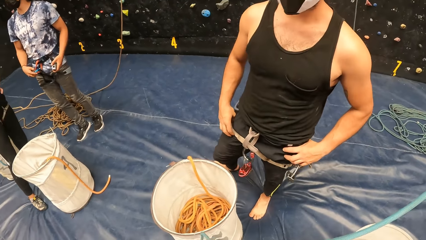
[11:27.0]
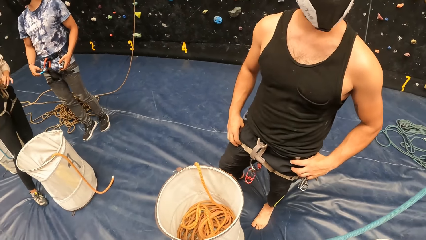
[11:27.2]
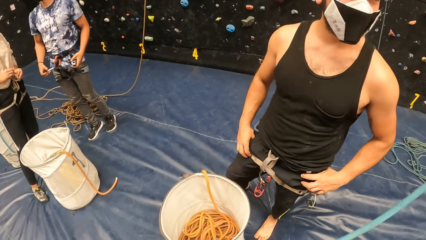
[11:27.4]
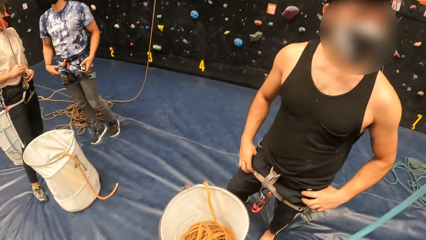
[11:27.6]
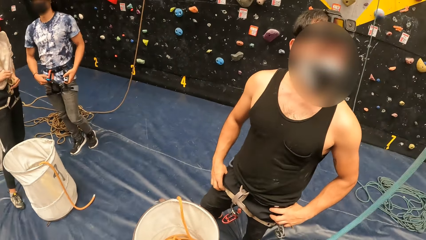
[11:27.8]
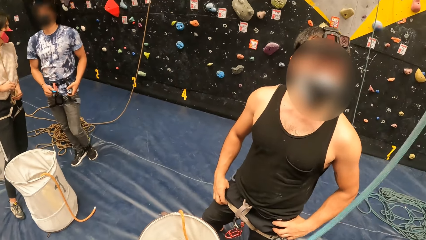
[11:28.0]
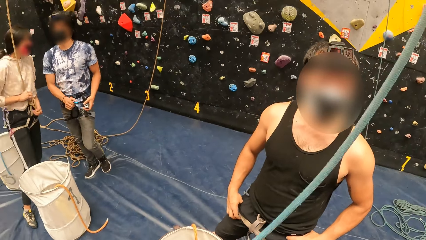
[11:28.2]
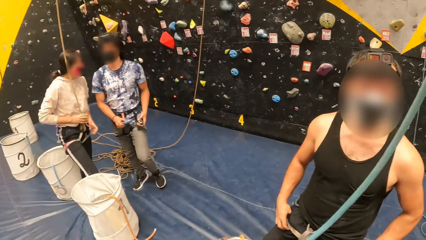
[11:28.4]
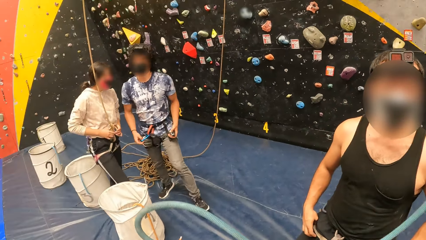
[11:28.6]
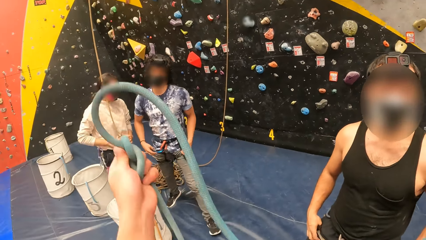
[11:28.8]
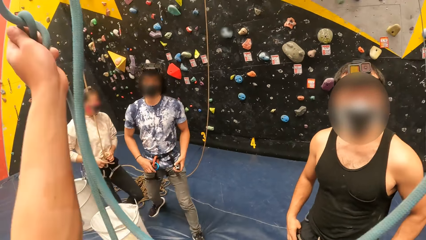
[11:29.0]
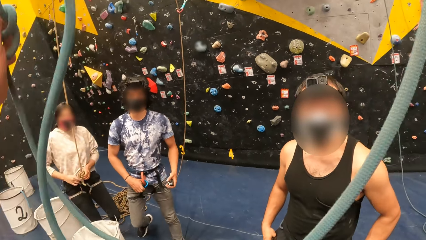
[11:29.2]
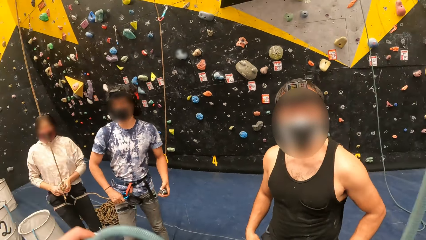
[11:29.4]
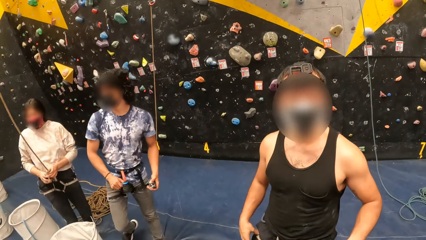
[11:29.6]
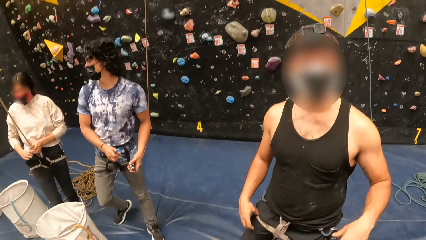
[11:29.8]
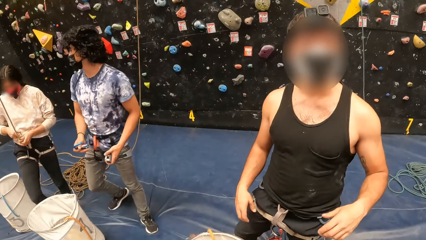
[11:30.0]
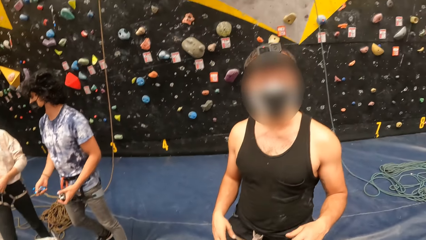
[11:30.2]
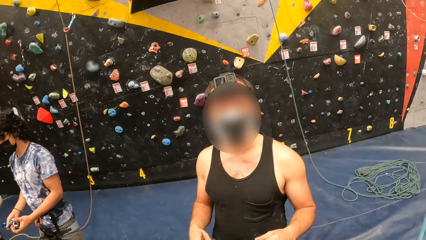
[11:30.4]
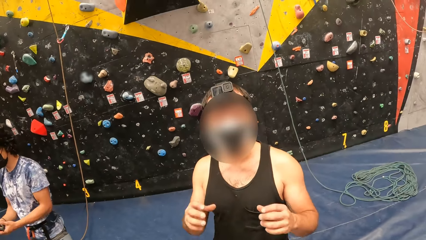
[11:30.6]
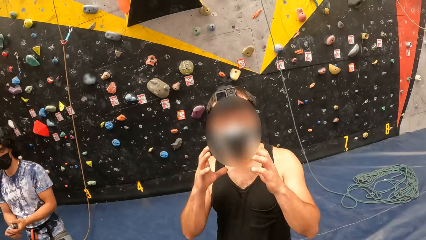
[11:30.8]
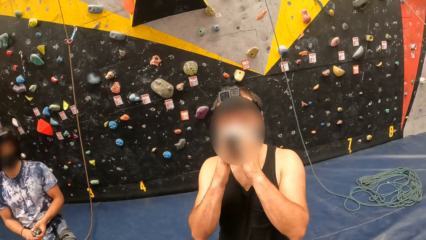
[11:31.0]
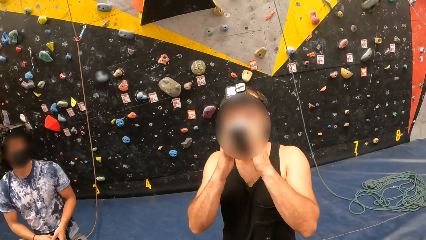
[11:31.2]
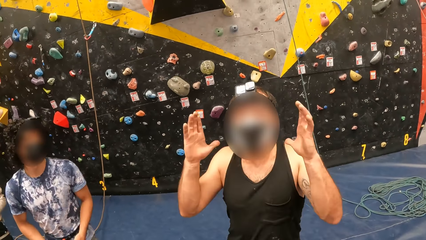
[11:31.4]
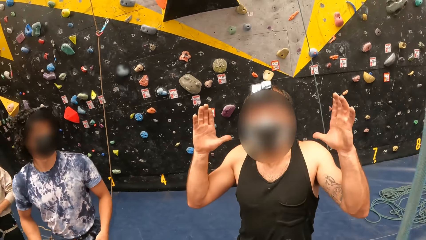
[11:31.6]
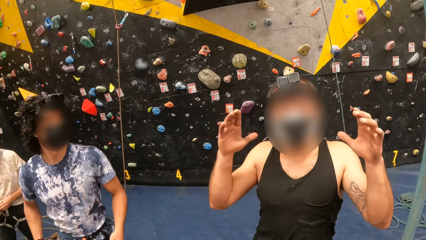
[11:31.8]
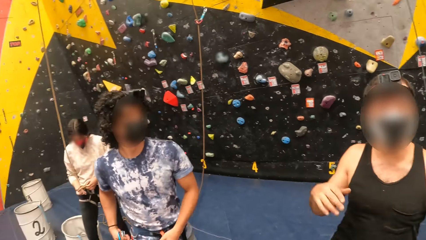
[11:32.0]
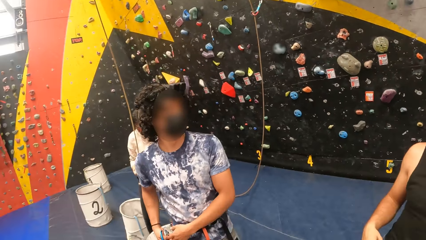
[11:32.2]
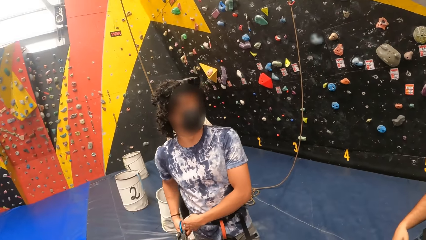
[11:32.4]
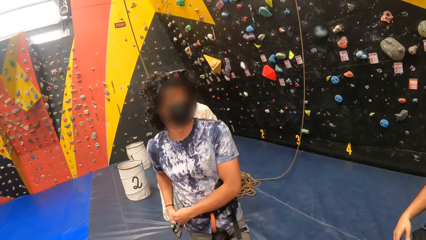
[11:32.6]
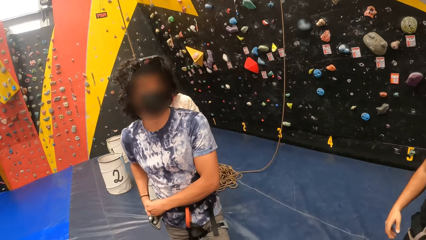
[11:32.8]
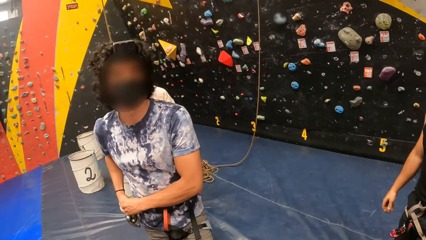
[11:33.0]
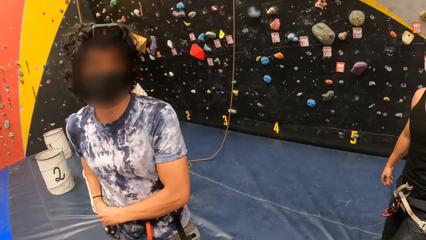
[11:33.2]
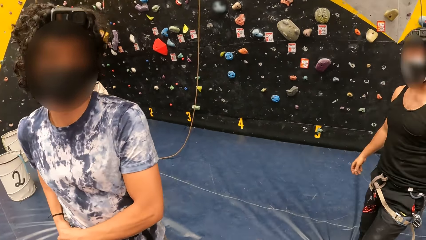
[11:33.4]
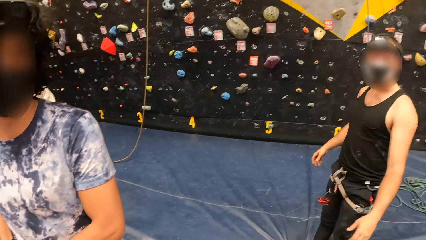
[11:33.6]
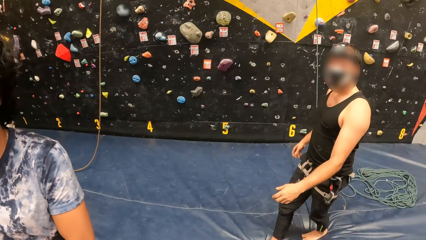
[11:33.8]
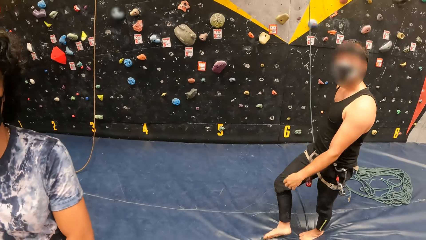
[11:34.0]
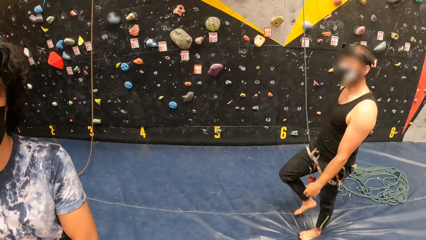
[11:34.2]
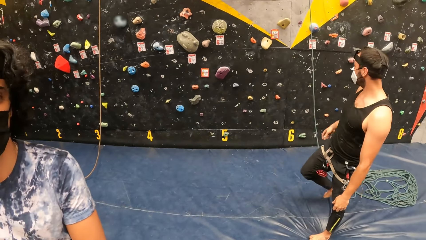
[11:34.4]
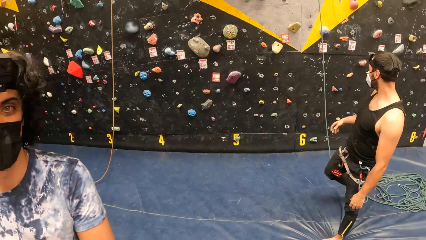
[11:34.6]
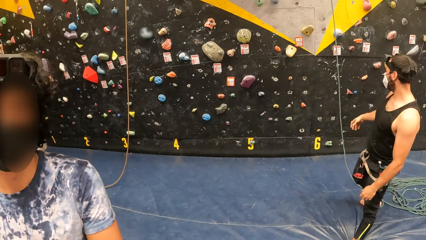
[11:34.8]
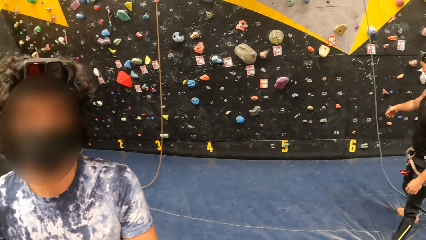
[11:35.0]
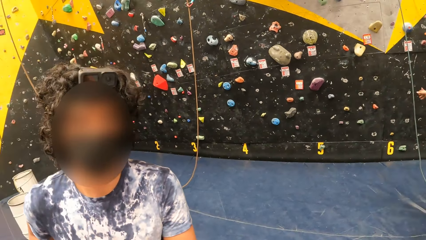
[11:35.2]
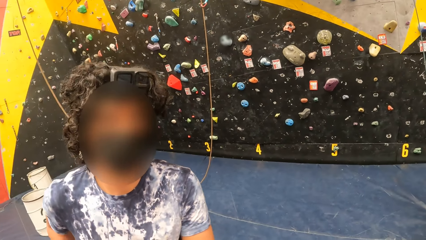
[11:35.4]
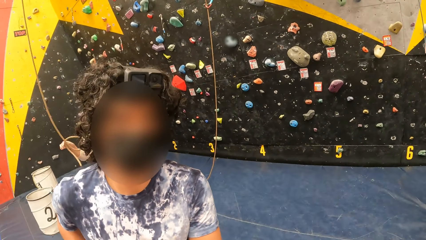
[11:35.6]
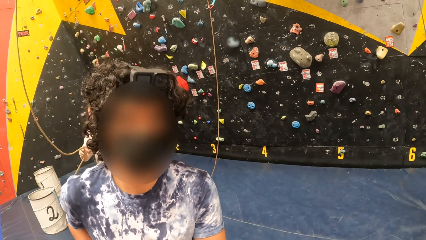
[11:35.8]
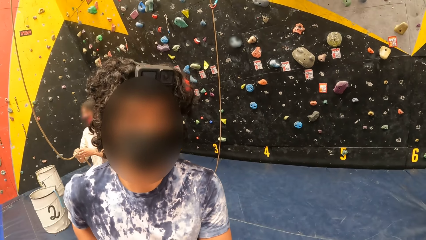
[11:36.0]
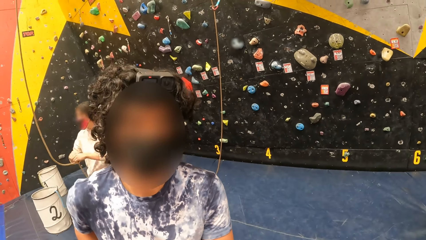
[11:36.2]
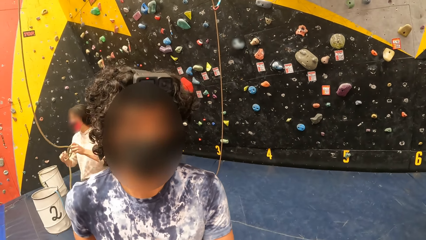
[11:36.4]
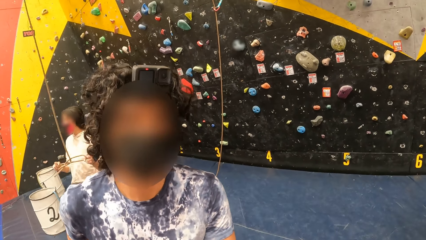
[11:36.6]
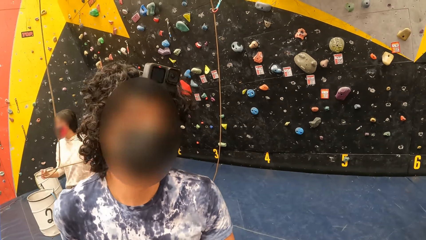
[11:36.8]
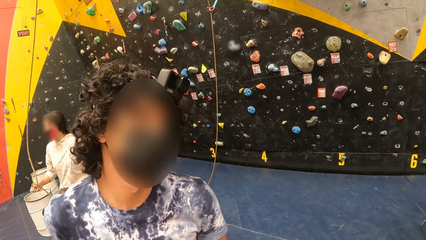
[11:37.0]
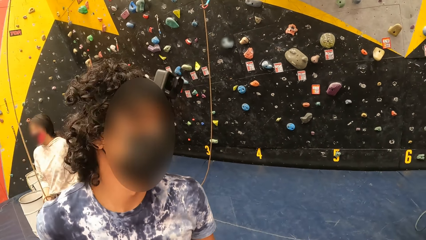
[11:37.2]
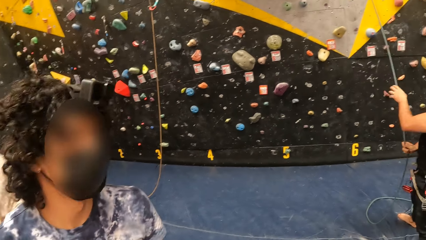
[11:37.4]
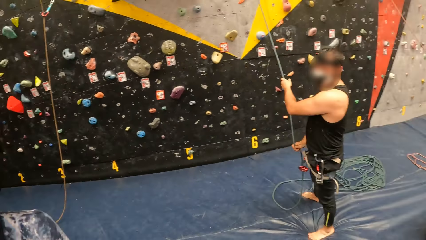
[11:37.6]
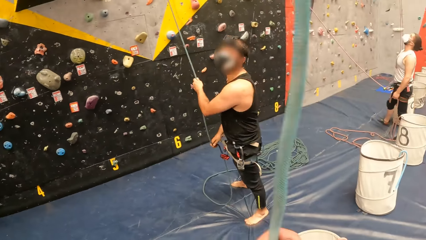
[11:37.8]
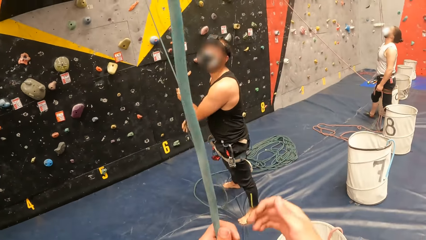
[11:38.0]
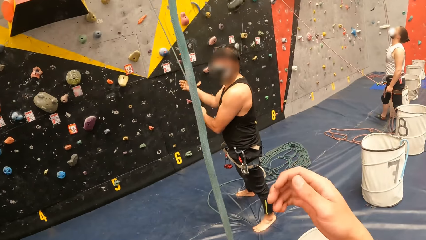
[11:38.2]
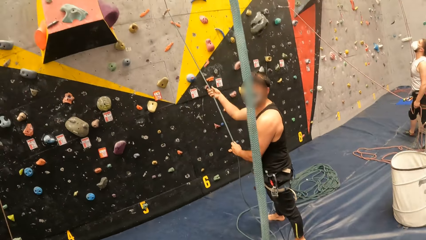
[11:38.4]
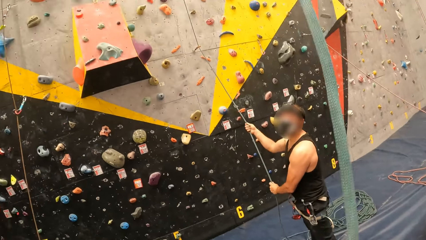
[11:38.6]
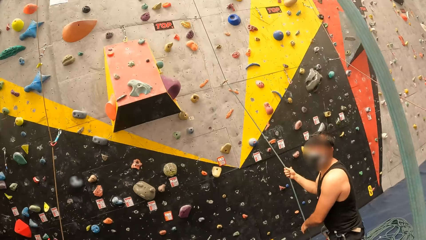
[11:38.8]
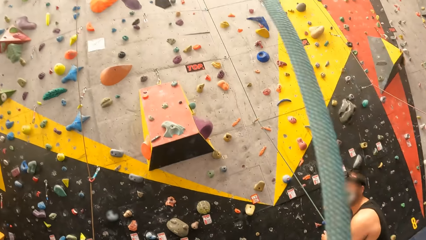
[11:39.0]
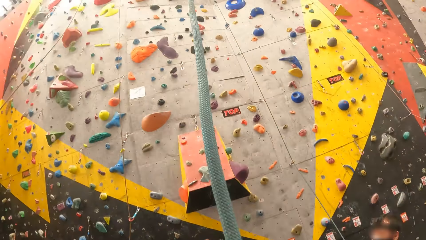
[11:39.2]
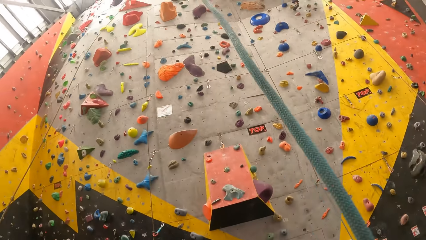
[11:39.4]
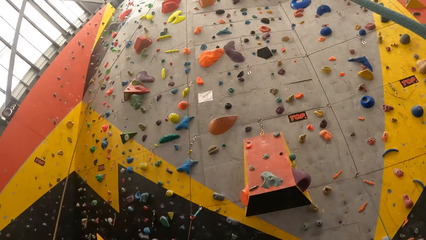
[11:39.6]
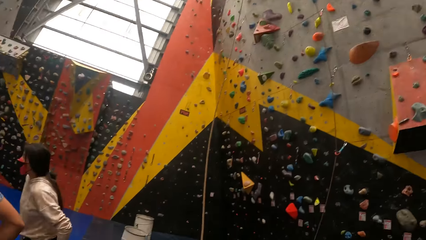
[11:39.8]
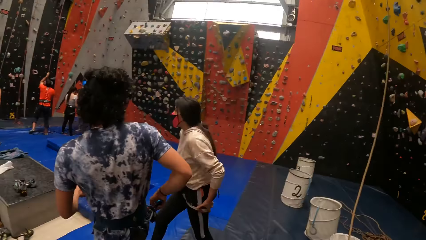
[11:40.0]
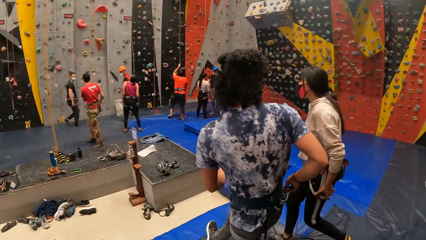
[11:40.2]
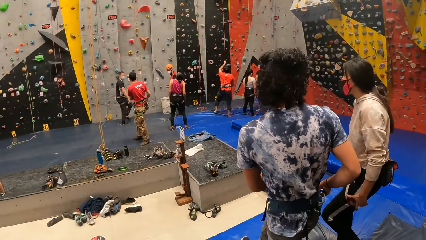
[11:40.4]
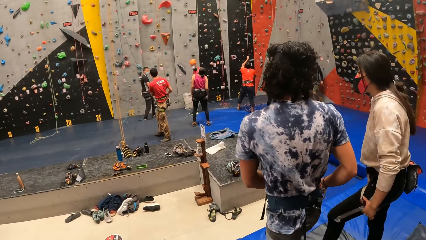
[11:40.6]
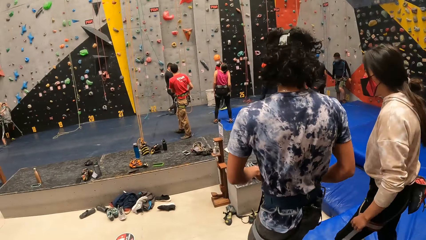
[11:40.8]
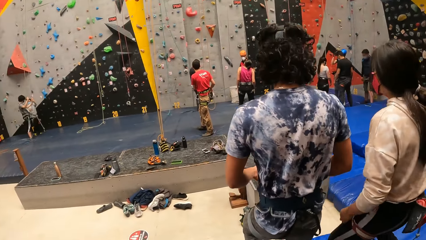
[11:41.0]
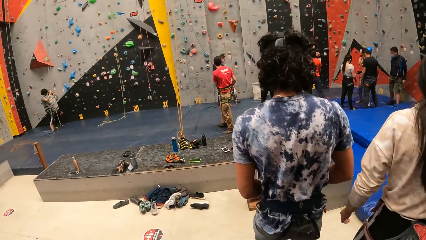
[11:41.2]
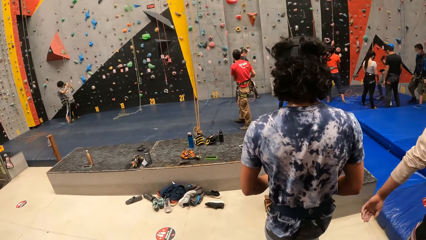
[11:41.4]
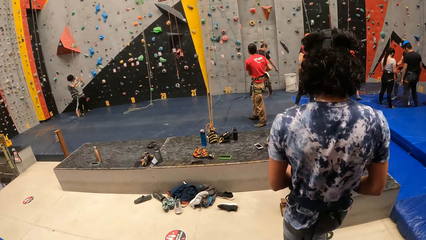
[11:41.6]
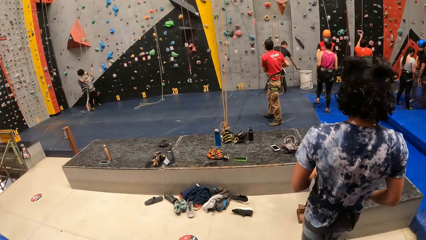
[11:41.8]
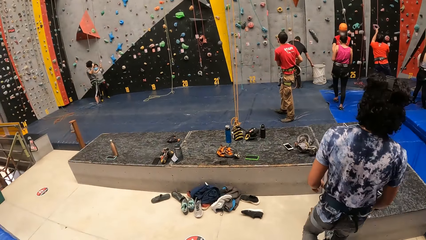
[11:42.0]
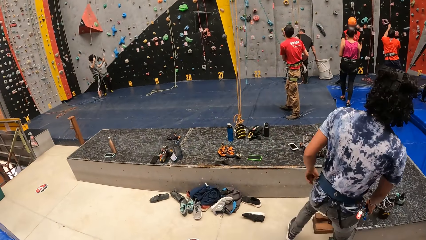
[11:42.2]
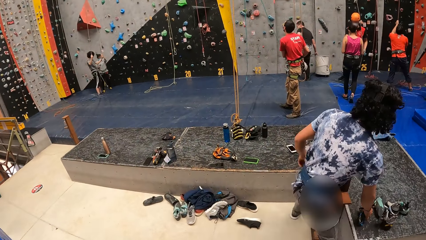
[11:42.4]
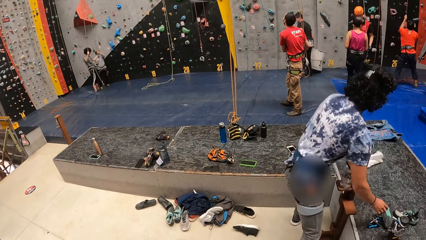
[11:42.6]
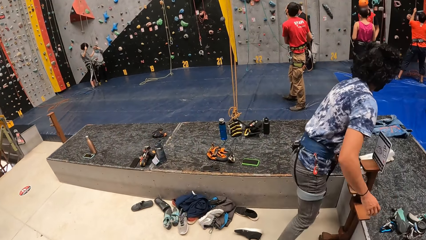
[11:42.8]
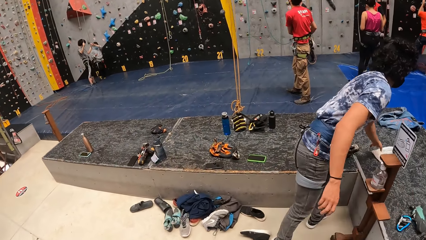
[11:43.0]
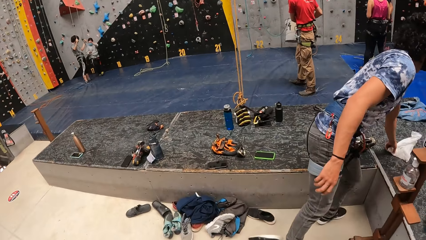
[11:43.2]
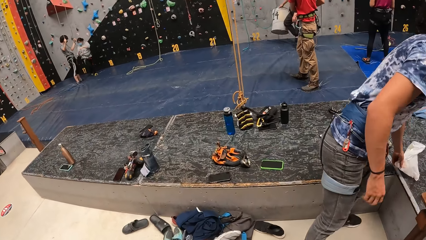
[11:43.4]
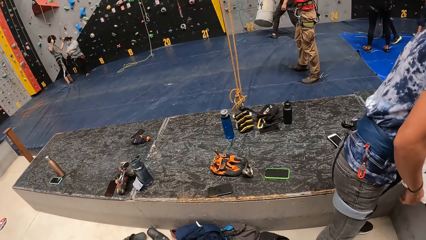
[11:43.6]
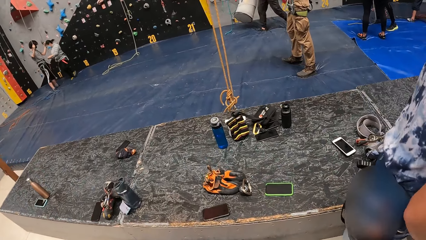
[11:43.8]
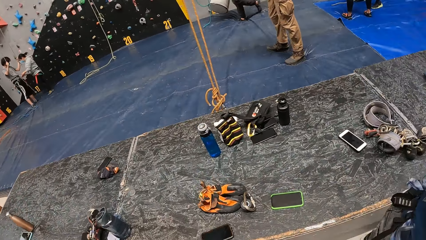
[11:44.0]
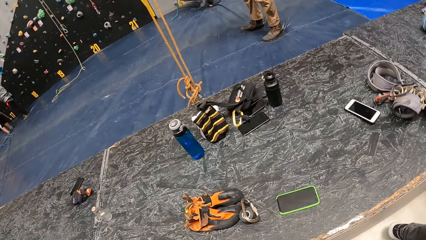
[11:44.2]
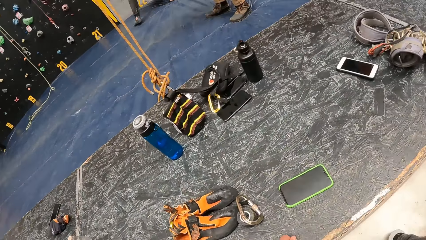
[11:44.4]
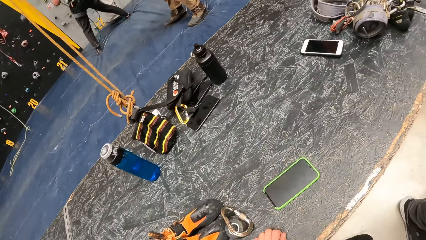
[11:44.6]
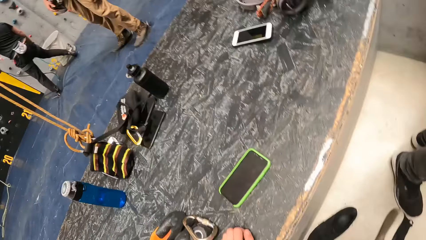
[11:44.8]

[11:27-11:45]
A man stands beside the basket. The camera wearer pulls the rope. They move the rope with the left hand. They look around. The man touches the face. Another man stands beside the camera wearer. The camera wearer turns the head. They hold the rope. They look around. They turn around. The other man walks ahead of the camera wearer. The camera wearer walks around. The other man picks up a paper from the surface.
